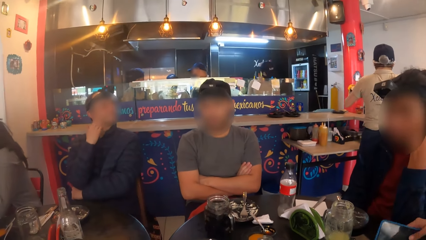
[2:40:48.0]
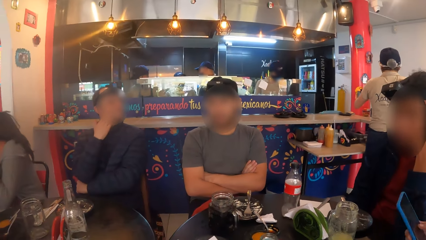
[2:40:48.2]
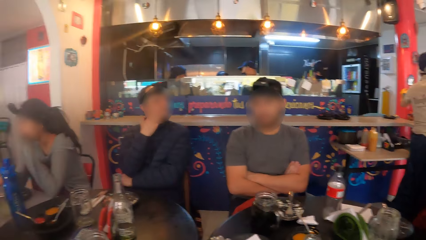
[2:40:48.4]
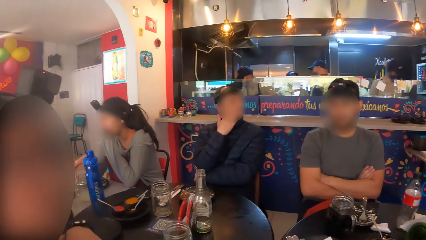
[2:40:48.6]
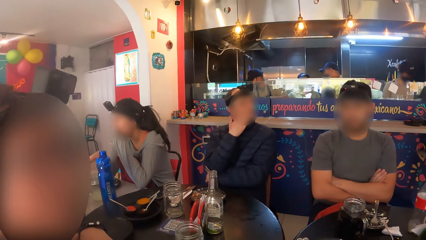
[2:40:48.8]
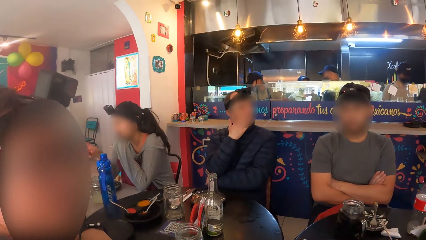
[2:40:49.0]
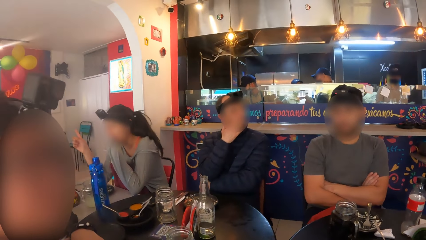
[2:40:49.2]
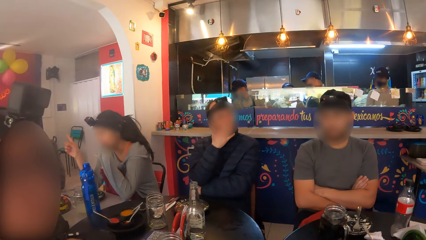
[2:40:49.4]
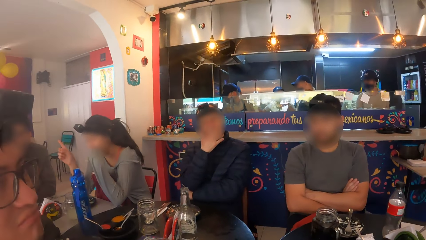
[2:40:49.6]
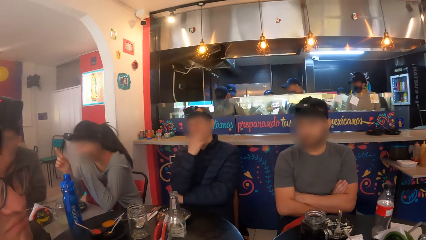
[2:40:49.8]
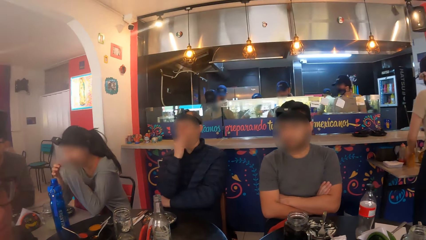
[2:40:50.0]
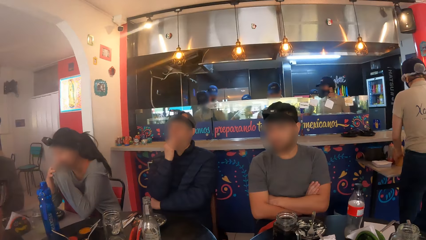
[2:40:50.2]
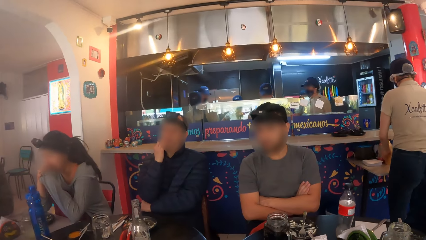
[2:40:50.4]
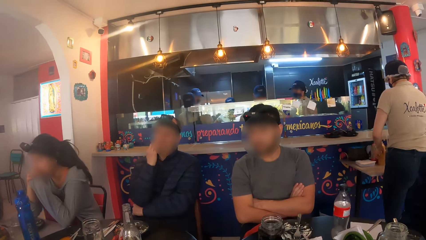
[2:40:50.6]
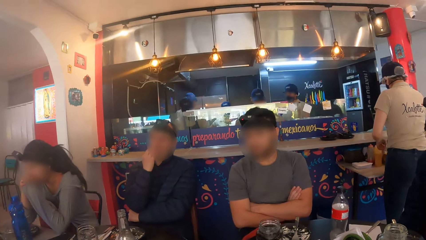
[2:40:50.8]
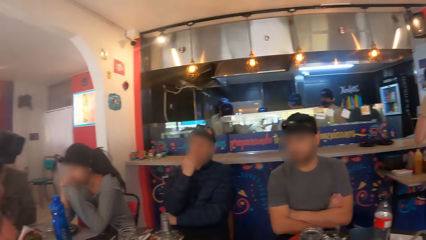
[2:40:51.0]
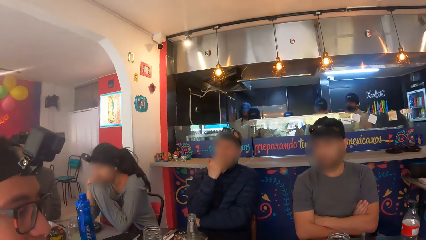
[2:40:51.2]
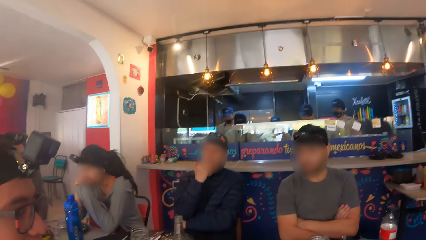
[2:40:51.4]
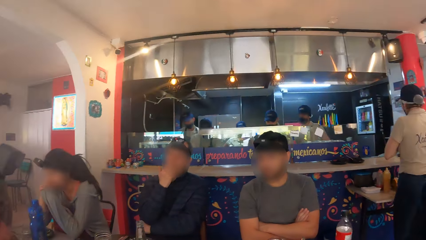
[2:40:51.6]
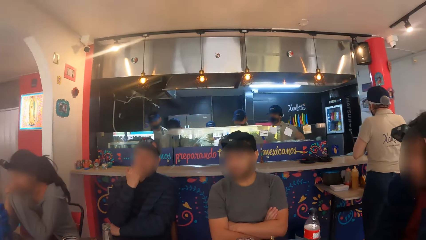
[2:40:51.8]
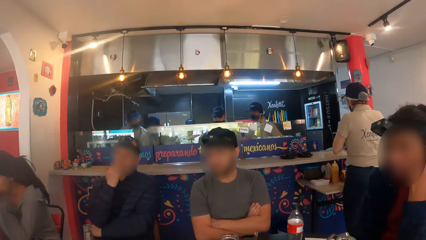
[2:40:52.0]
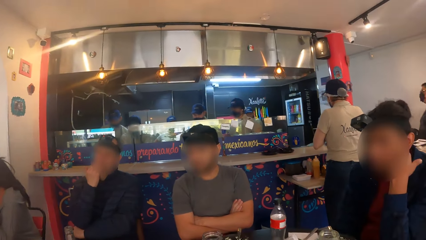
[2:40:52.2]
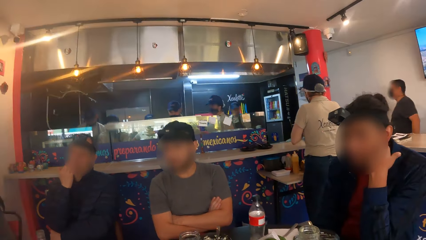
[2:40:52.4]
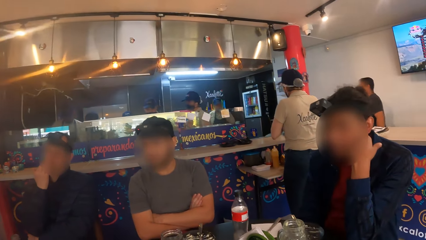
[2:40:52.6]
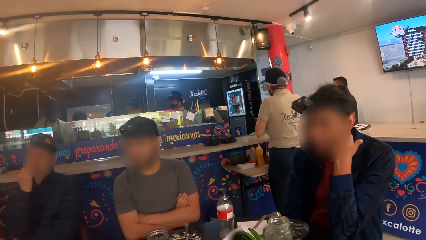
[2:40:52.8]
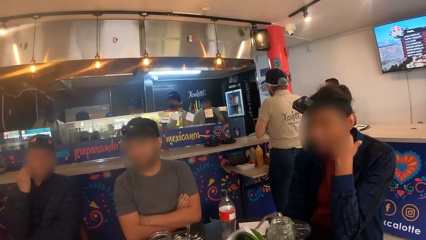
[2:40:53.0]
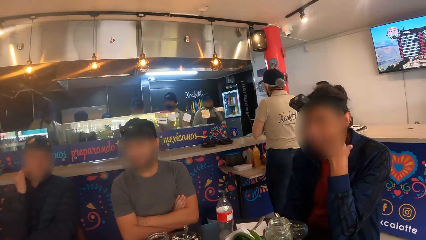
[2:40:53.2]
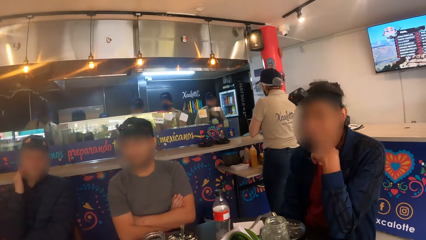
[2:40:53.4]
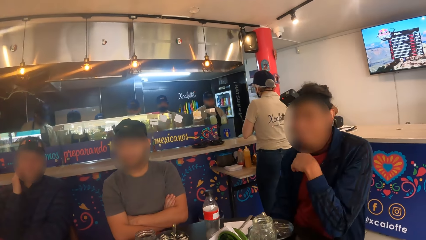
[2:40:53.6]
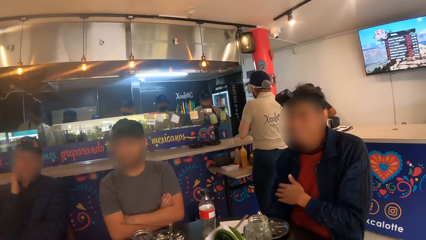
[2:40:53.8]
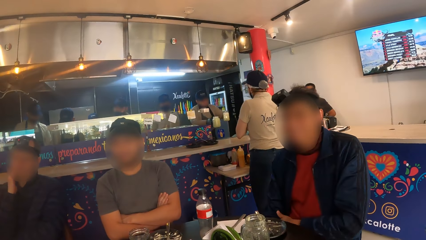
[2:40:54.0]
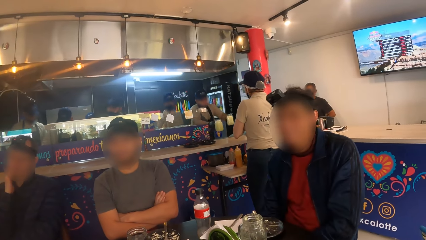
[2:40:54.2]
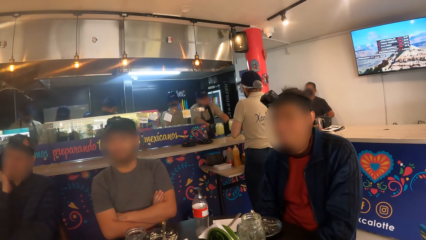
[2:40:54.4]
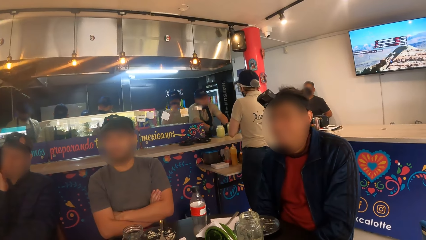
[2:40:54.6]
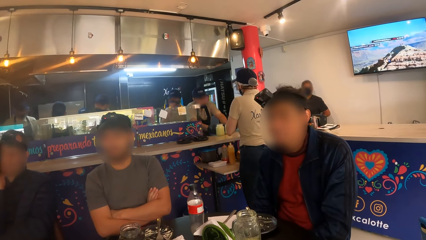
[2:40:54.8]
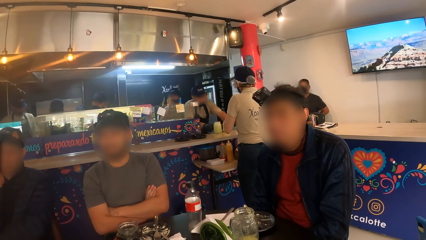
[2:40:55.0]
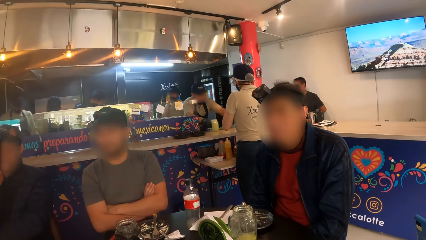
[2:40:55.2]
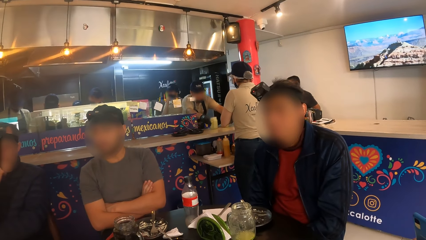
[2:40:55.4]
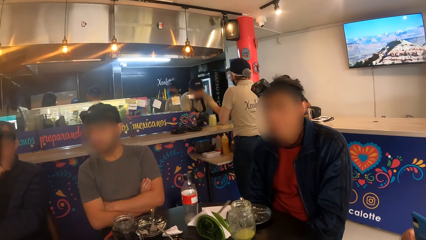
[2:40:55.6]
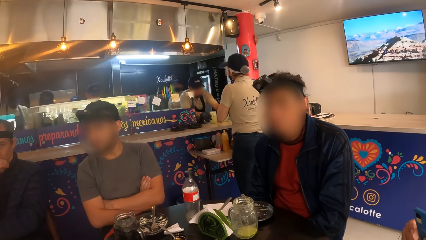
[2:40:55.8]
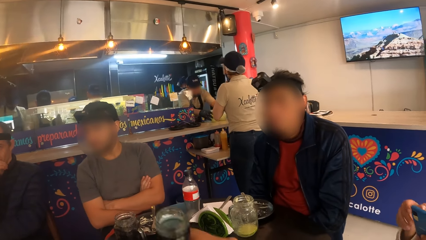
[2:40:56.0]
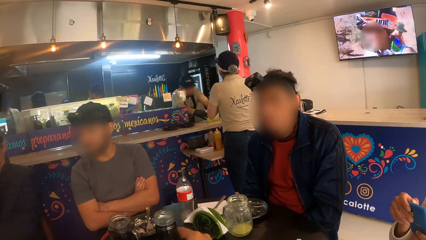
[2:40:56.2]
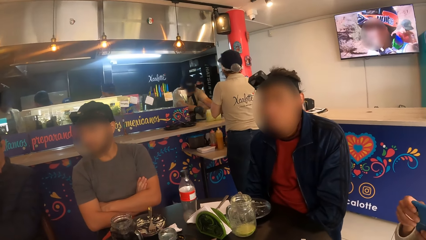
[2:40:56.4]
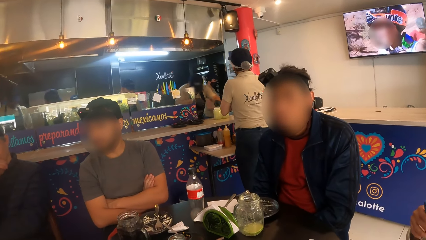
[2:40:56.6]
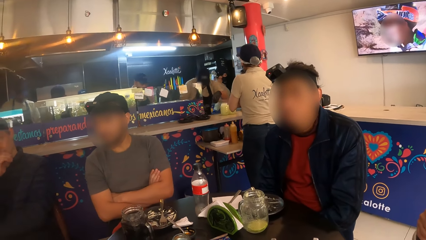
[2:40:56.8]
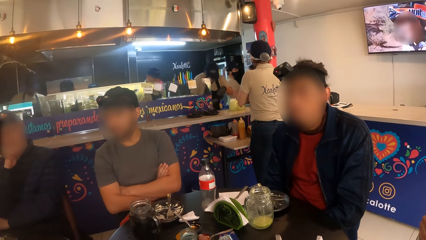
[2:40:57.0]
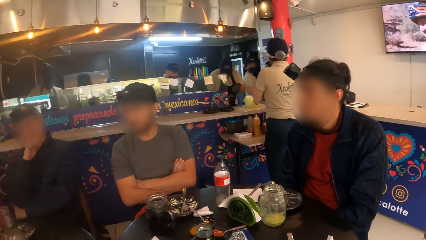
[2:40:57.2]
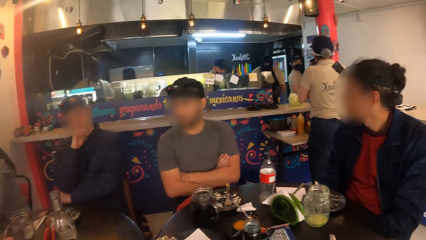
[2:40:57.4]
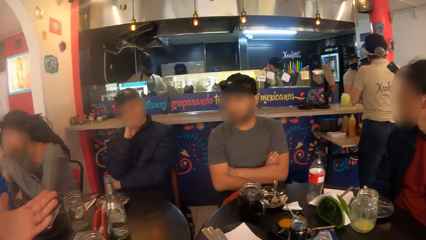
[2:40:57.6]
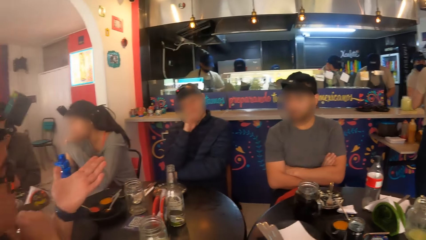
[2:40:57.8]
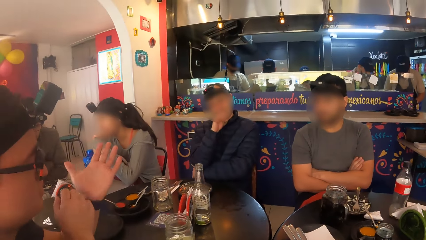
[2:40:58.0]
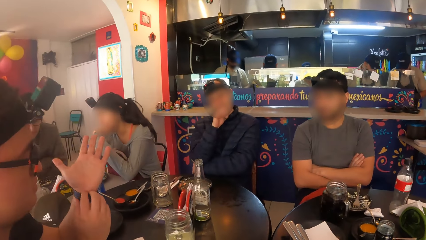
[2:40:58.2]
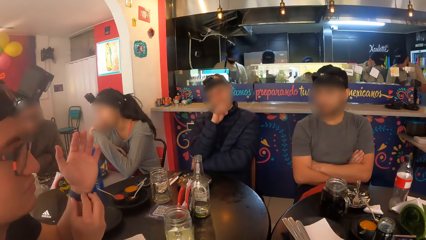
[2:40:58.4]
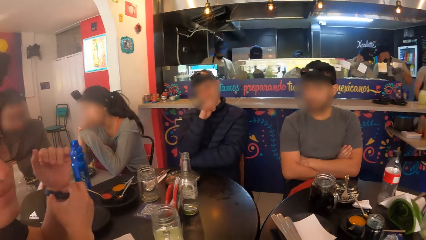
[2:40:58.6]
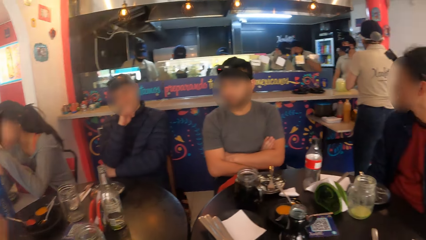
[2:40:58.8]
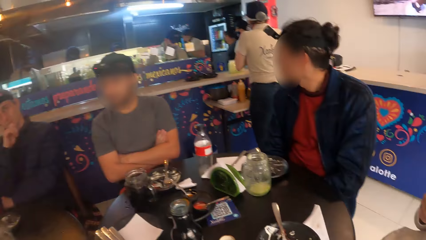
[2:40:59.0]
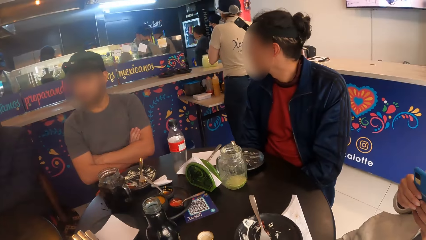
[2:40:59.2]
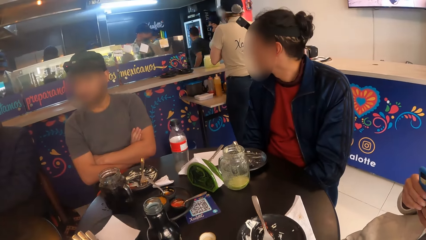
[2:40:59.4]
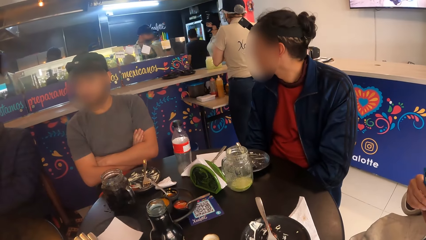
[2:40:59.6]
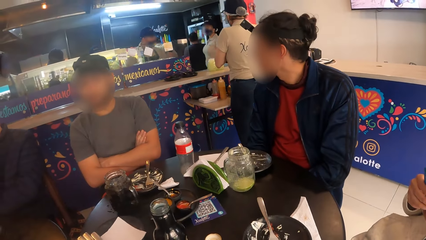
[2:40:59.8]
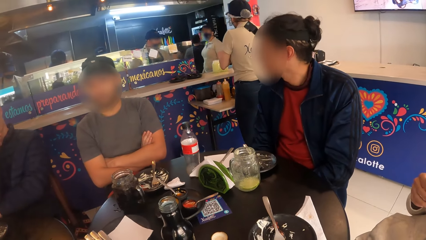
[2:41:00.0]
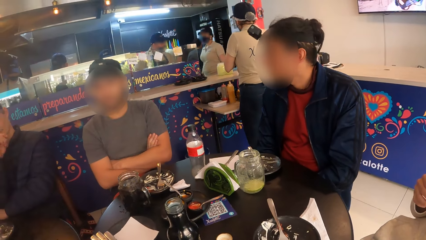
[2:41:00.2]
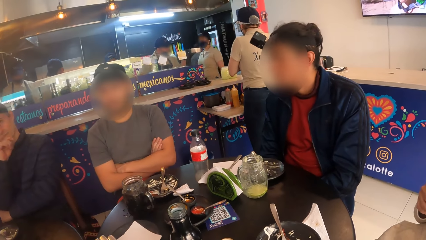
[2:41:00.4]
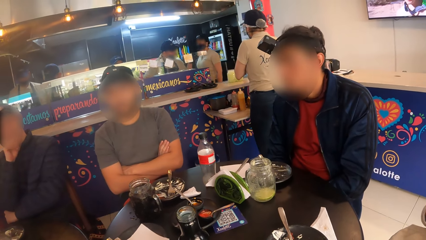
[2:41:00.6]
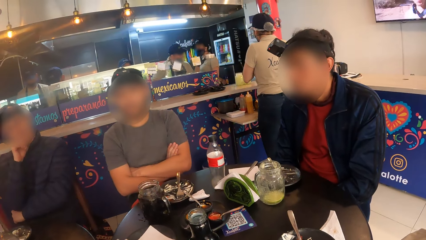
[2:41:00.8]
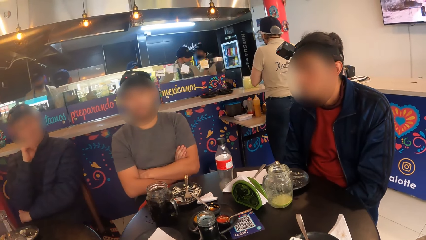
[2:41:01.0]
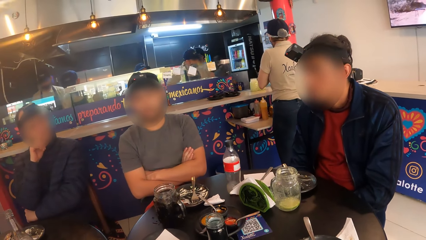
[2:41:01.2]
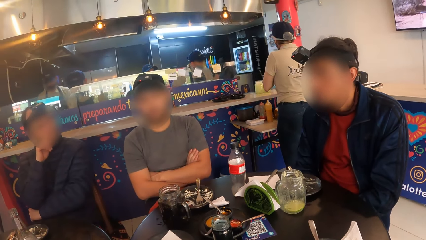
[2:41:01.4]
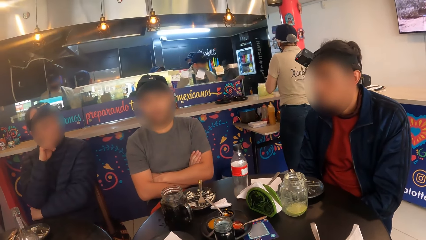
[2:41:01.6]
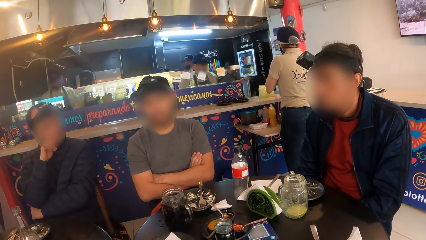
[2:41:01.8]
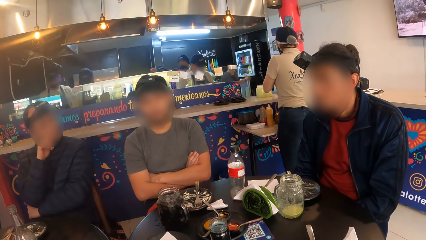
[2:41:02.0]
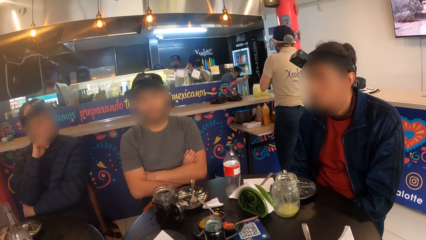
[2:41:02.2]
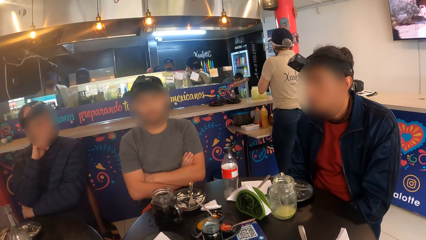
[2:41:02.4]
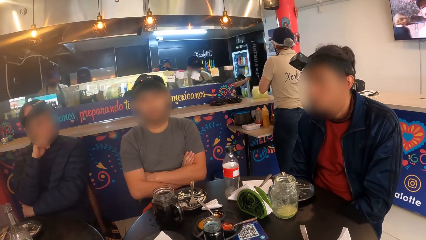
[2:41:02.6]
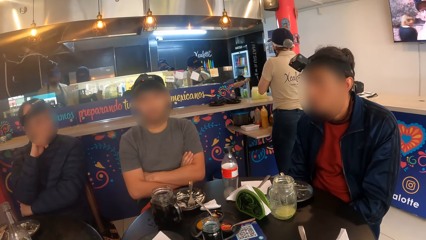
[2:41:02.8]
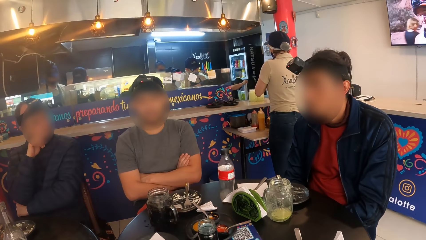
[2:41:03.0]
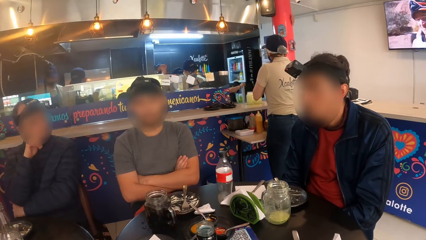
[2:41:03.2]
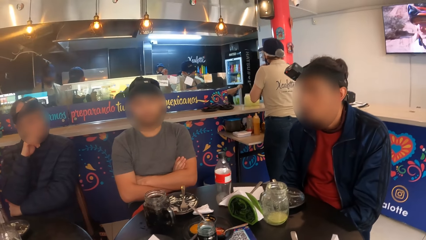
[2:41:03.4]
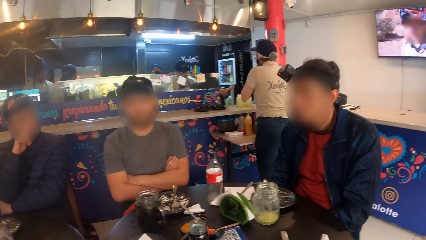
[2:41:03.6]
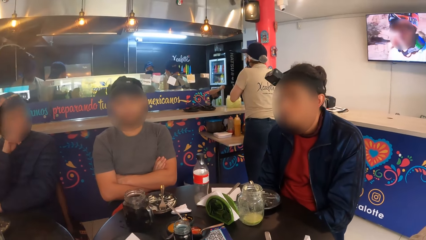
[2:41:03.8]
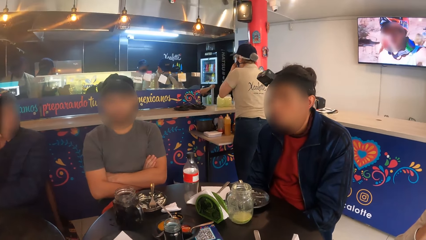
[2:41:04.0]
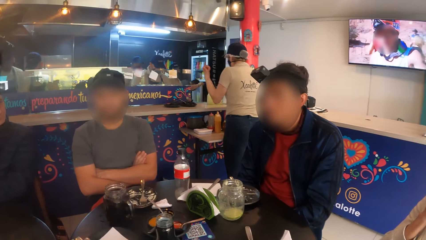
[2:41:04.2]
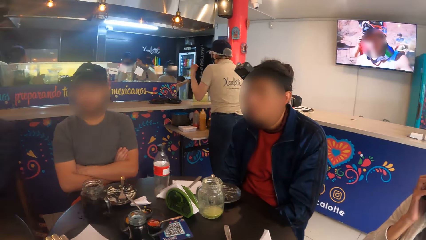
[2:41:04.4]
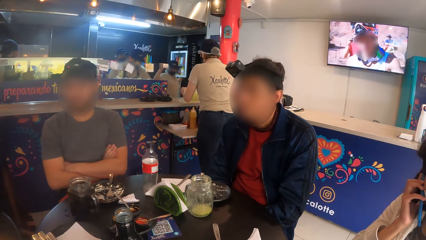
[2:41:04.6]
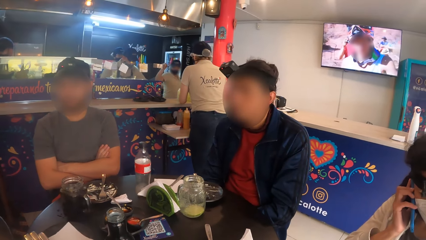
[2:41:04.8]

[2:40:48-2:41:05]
A person adjusts the wrist watch.
